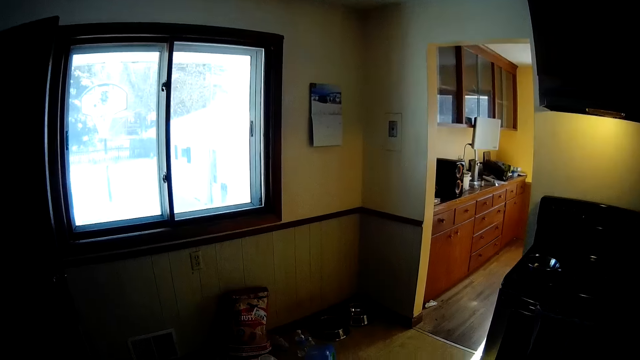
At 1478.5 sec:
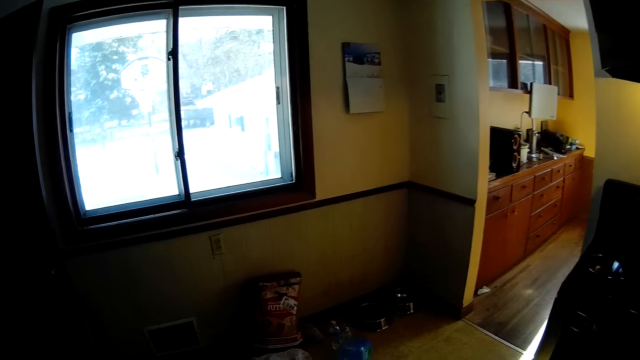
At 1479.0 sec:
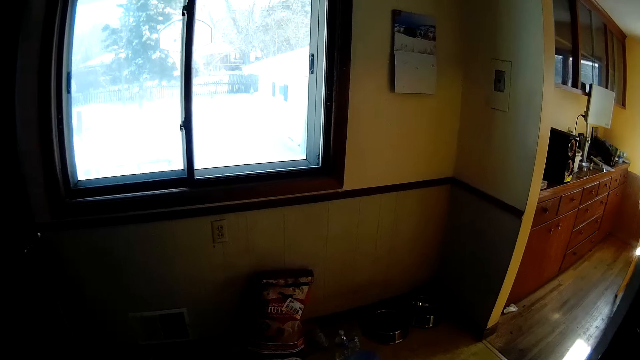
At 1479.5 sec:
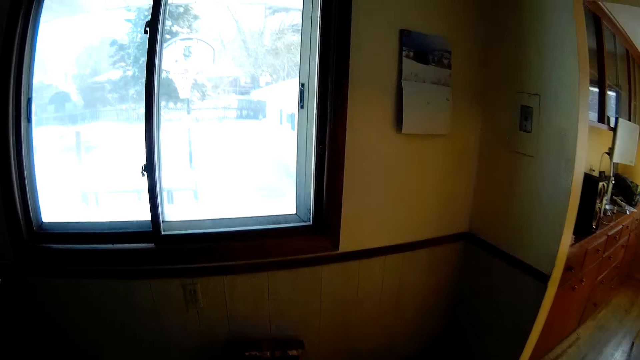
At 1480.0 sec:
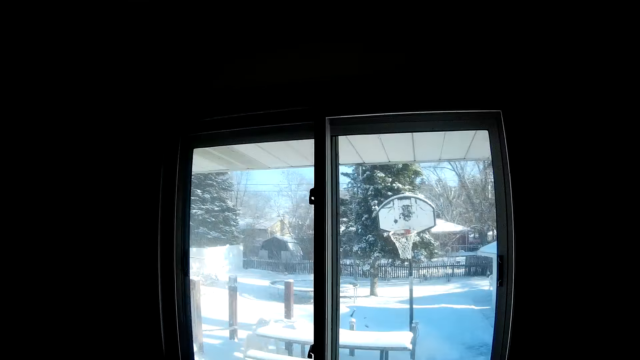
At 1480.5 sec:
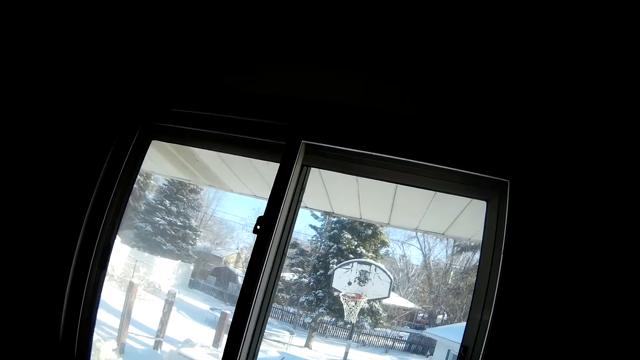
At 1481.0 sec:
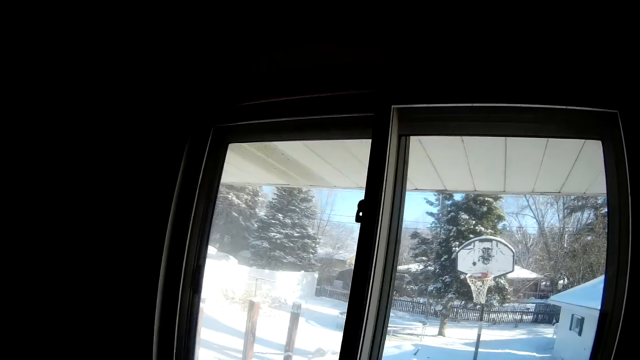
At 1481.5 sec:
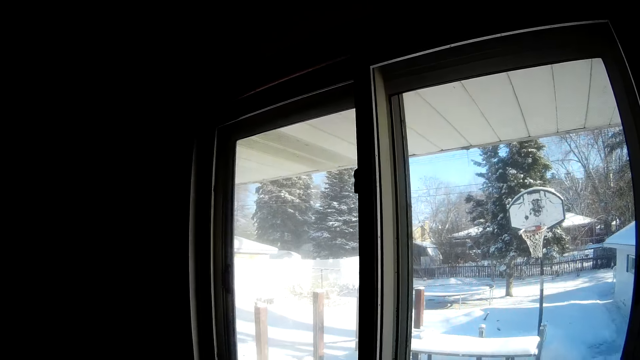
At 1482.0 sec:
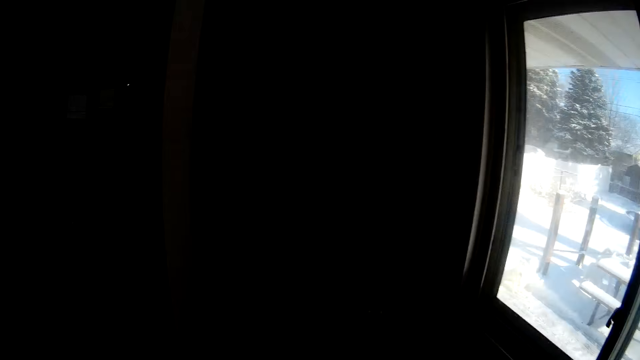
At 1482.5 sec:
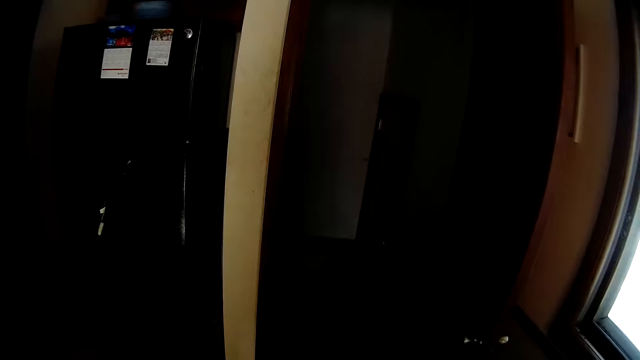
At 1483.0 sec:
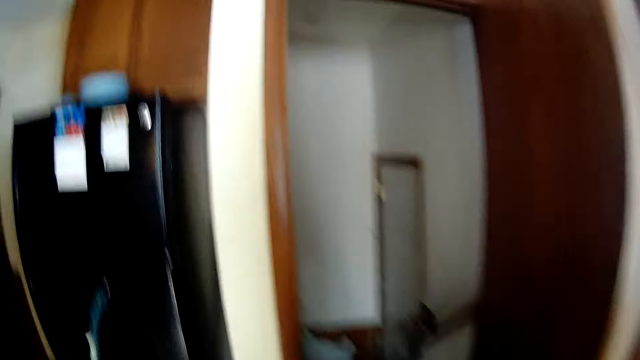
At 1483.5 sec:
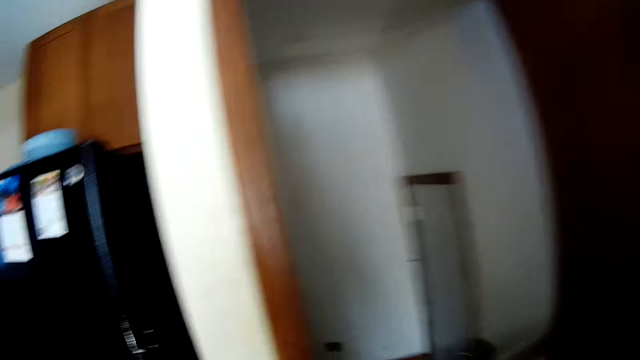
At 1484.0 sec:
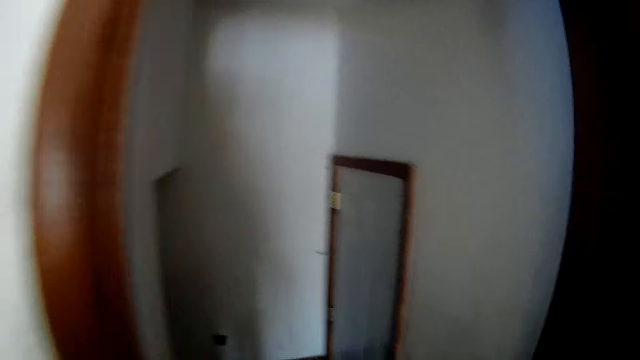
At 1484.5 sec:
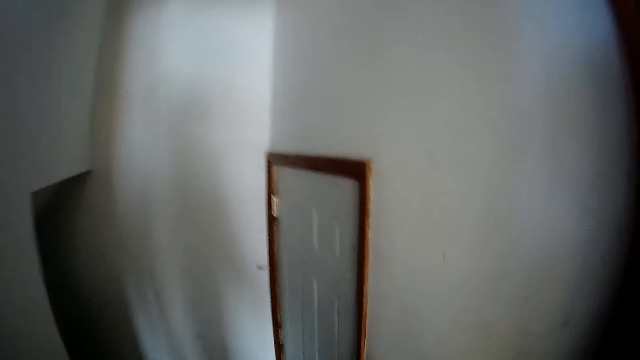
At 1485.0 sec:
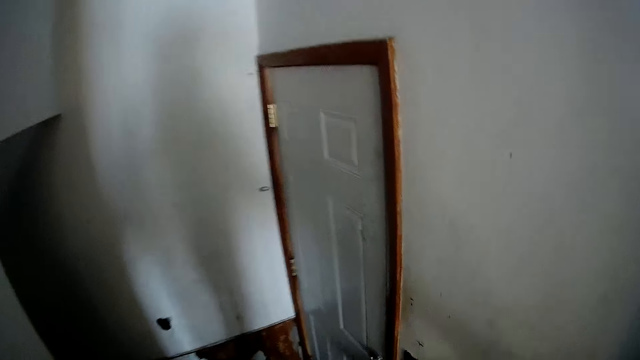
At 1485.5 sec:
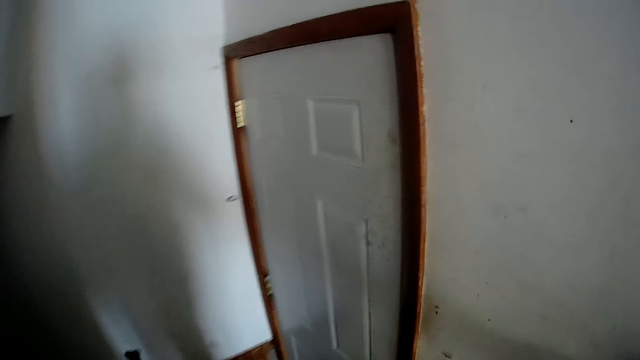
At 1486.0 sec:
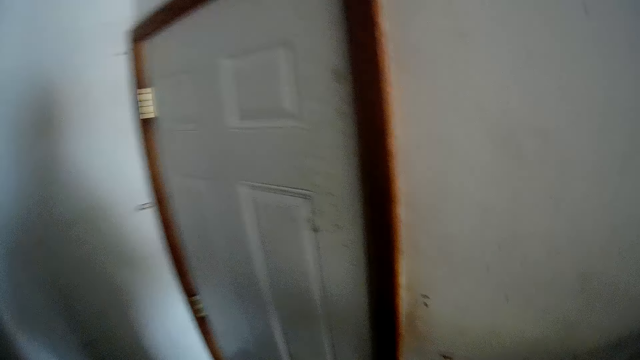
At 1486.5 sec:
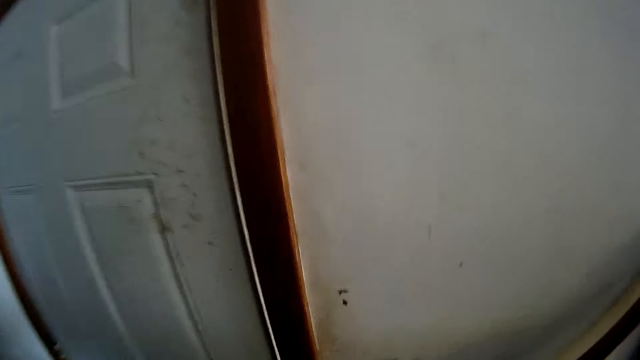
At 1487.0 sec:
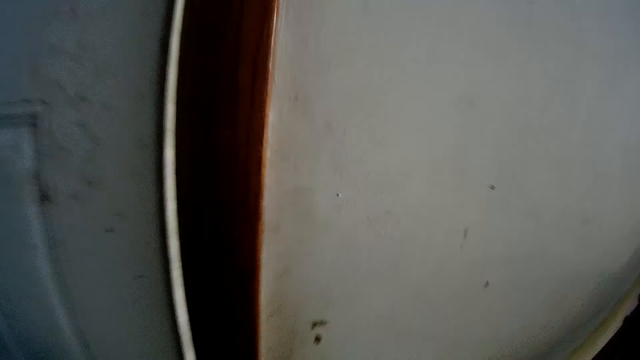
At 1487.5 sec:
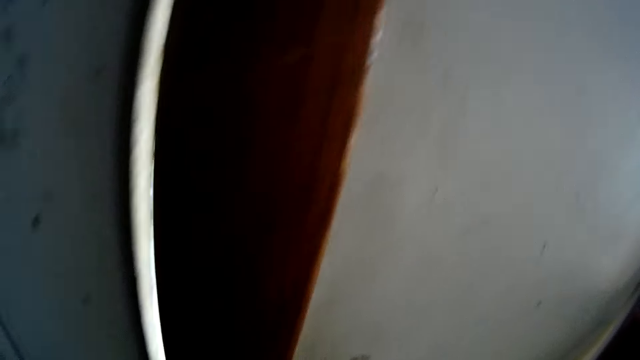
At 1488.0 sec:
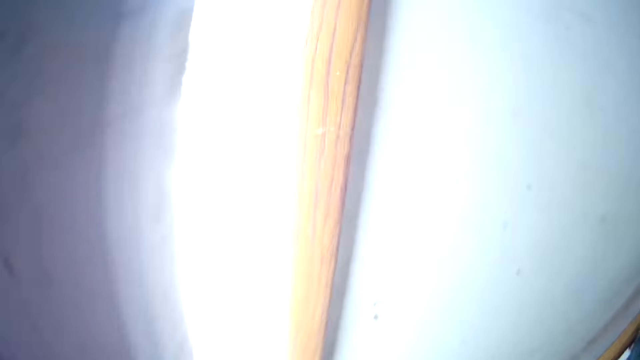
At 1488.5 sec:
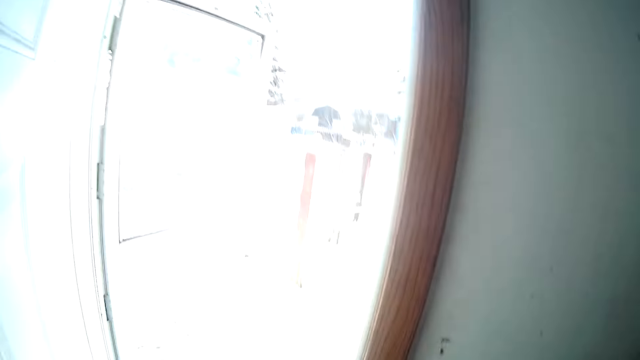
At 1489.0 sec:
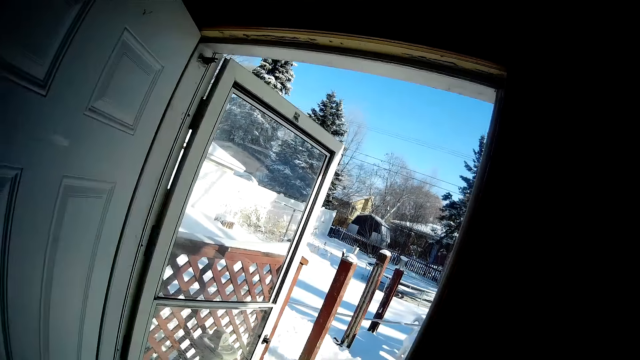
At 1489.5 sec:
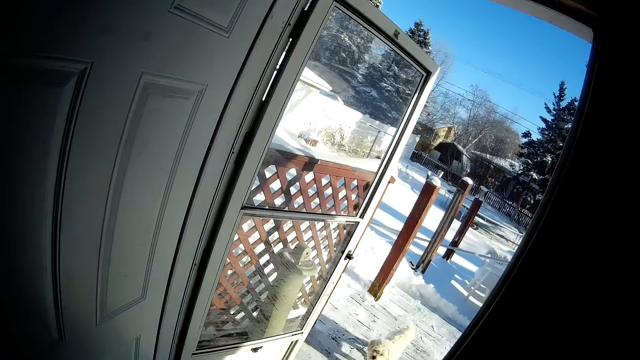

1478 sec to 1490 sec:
The camera wearer looks around. He walks around. He opens the door for a dog with his left hand.

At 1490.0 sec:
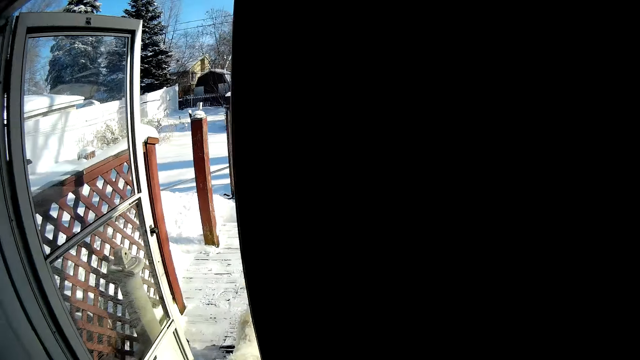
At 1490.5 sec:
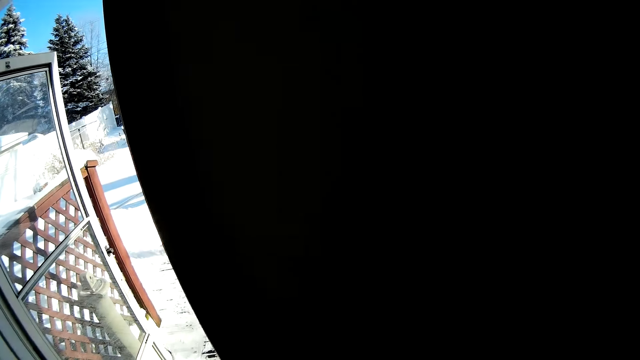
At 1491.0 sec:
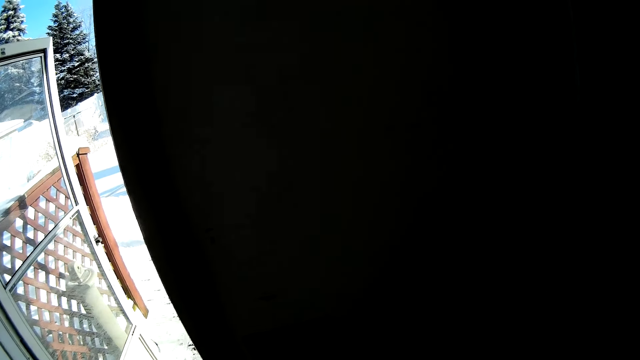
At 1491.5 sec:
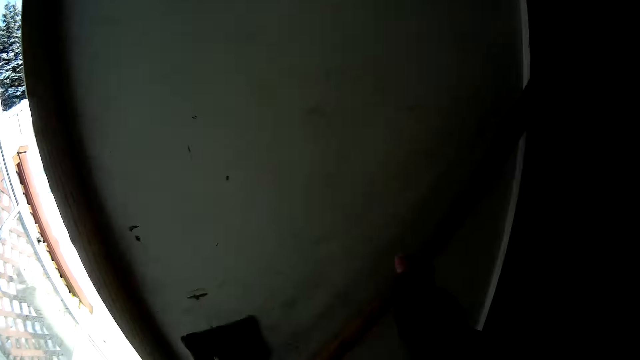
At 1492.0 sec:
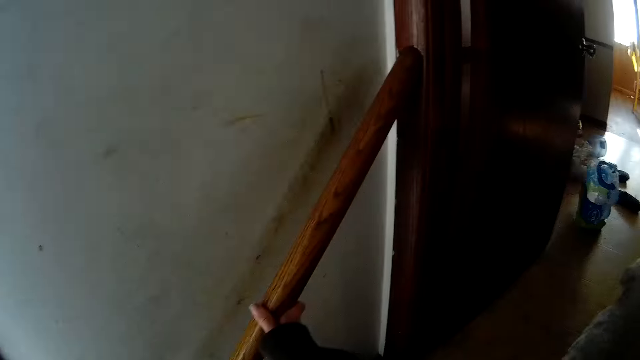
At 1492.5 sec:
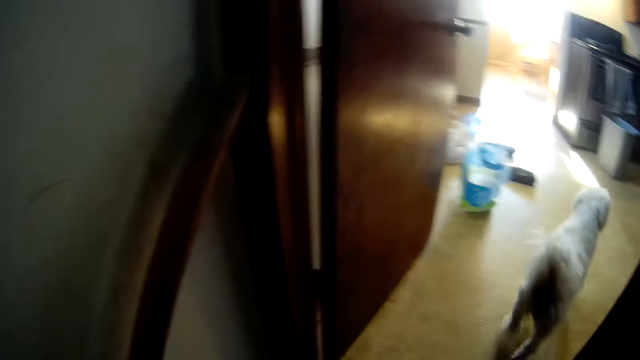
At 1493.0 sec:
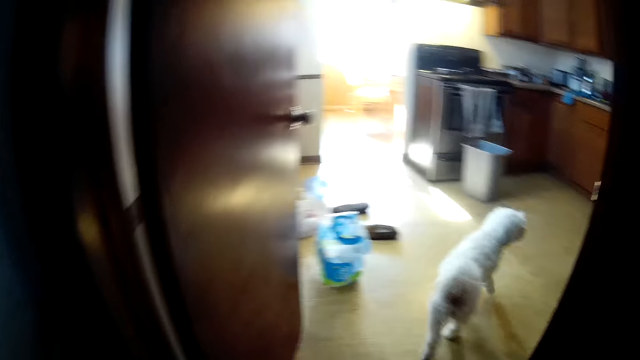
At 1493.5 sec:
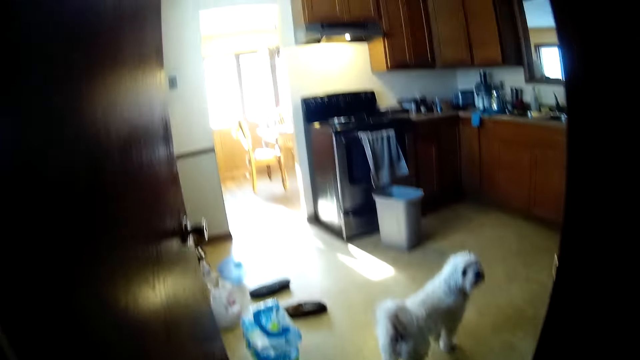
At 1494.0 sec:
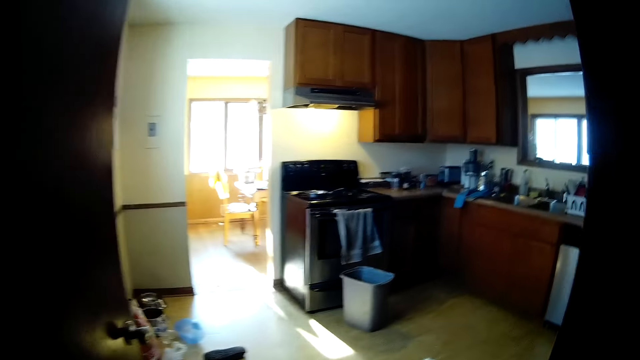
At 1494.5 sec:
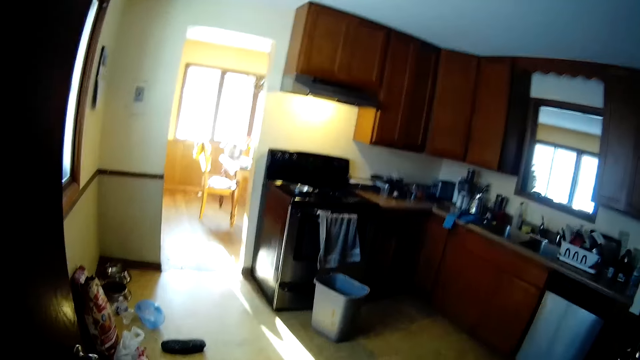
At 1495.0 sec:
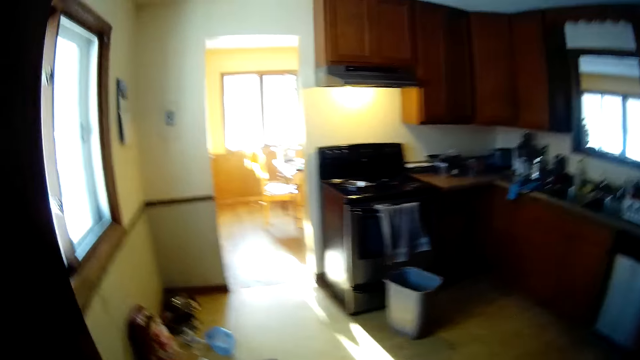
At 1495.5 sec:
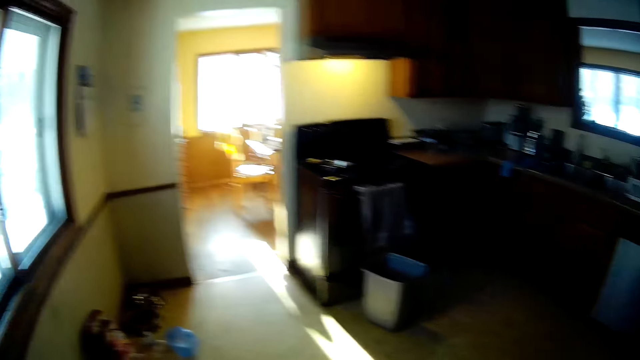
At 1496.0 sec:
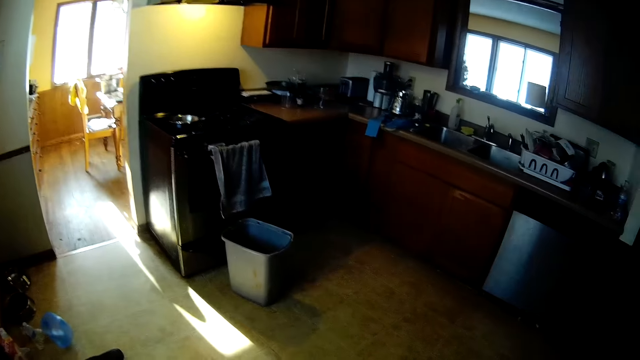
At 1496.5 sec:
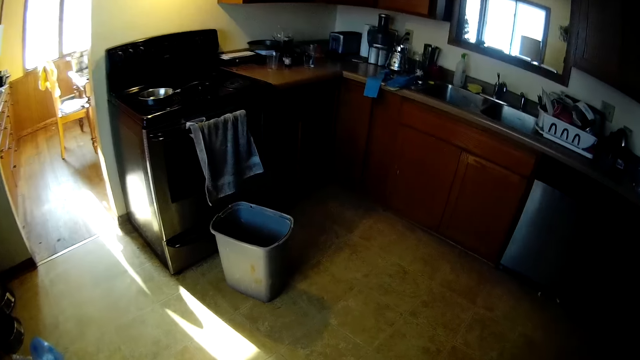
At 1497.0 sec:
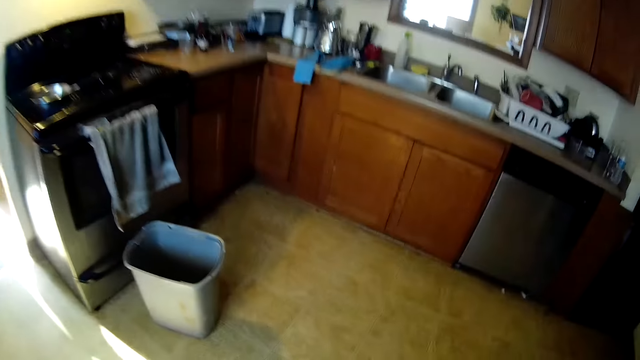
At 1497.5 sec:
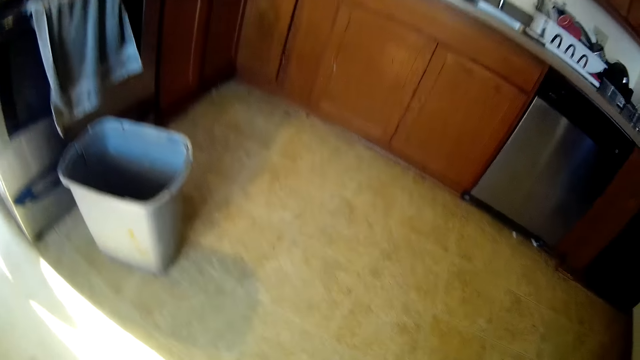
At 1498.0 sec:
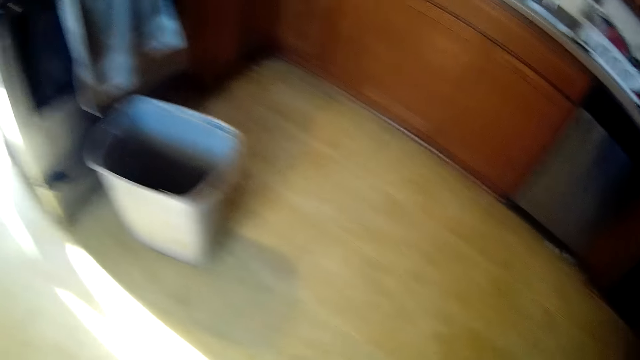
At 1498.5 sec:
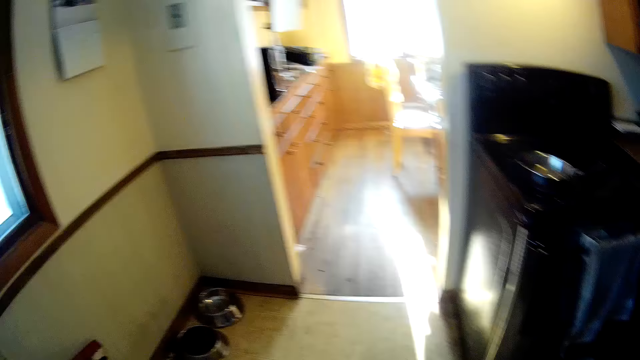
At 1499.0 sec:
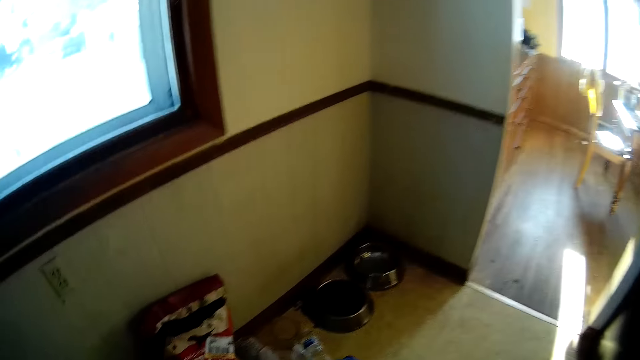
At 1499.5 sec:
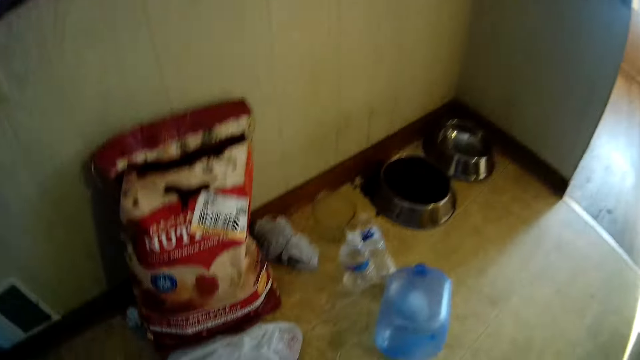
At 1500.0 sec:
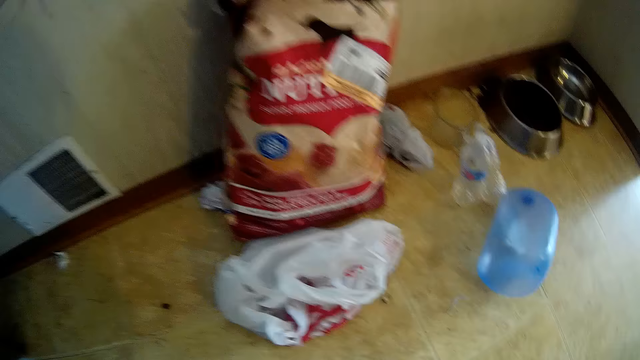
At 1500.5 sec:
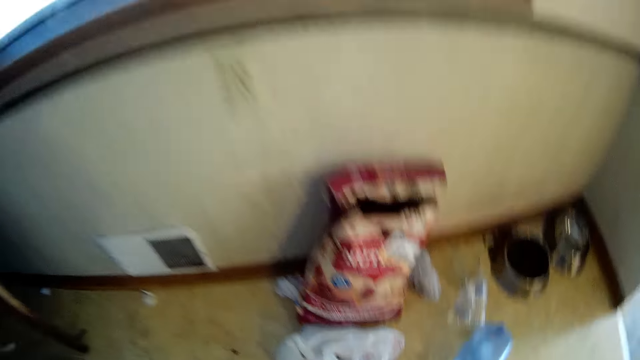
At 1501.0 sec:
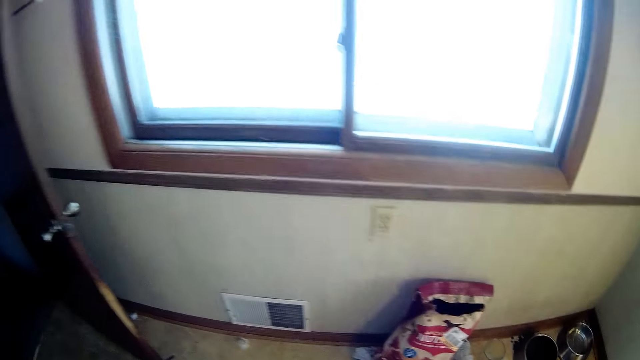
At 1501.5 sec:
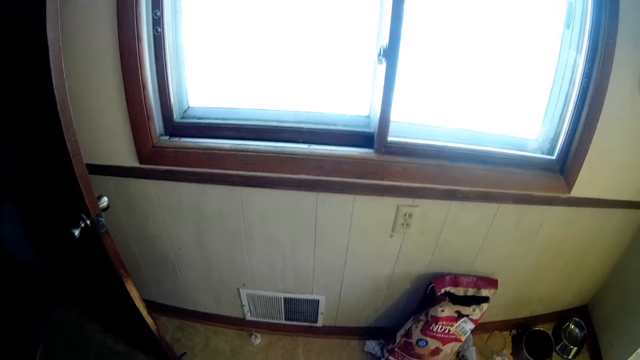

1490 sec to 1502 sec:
The camera wearer walks outside. He touches the rail of a staircase with his right hand. The dog walks outside. The camera wearer looks around. He walks around. He picks up a shoe from the floor with his right hand.
